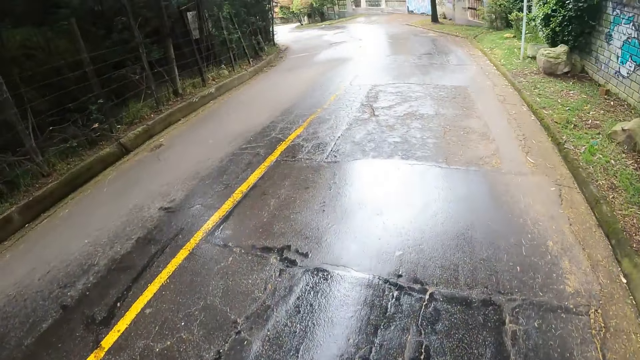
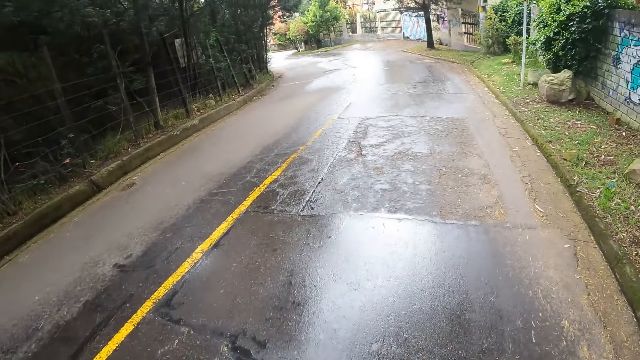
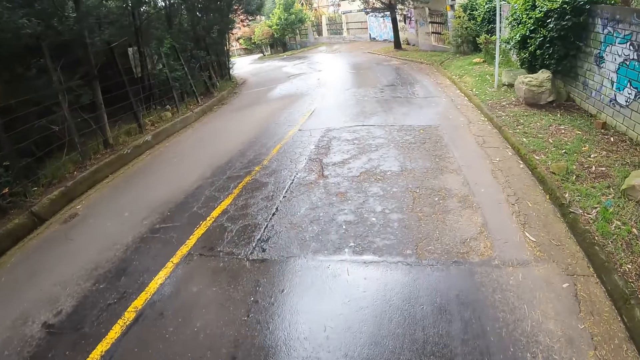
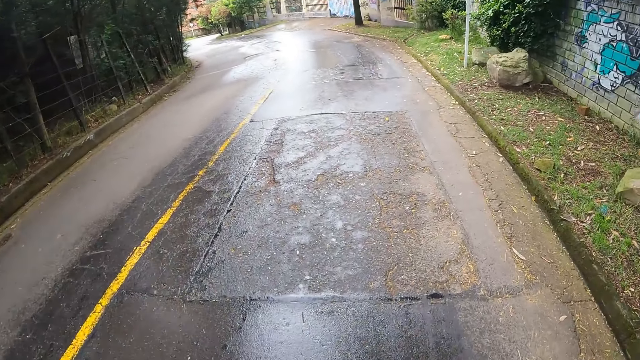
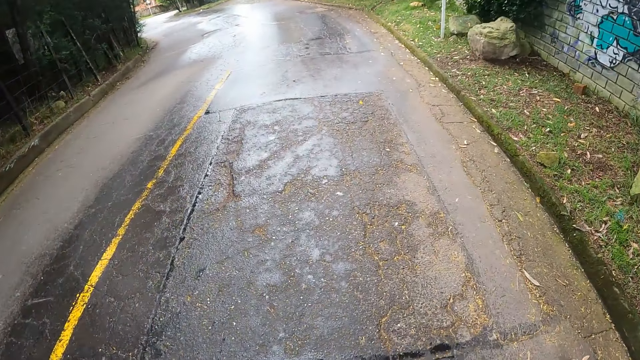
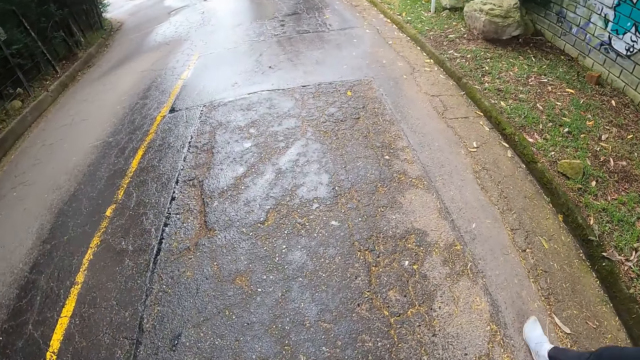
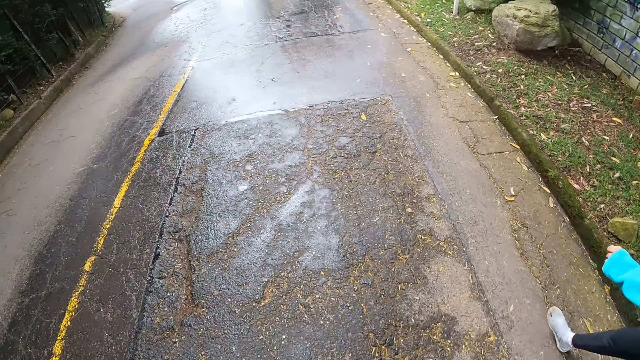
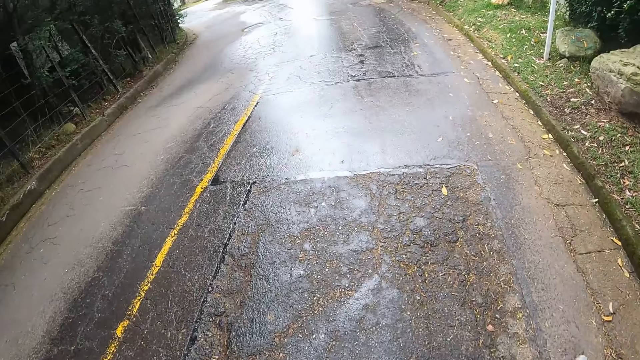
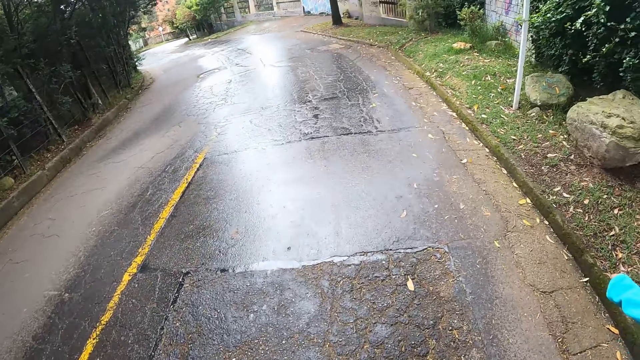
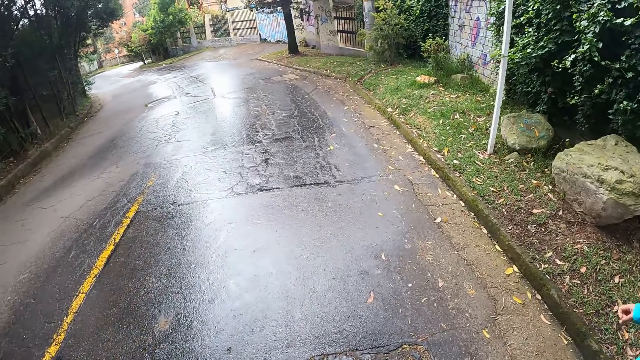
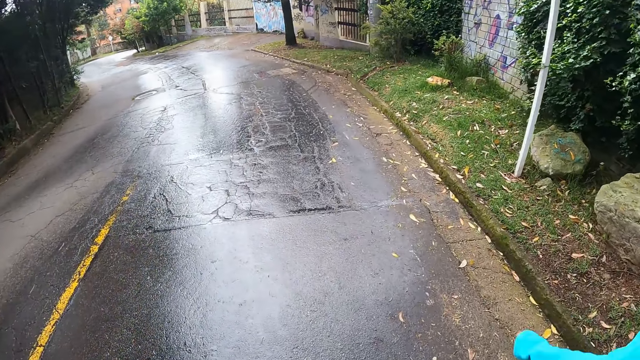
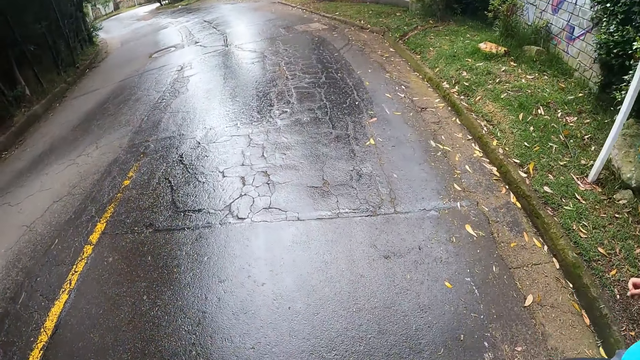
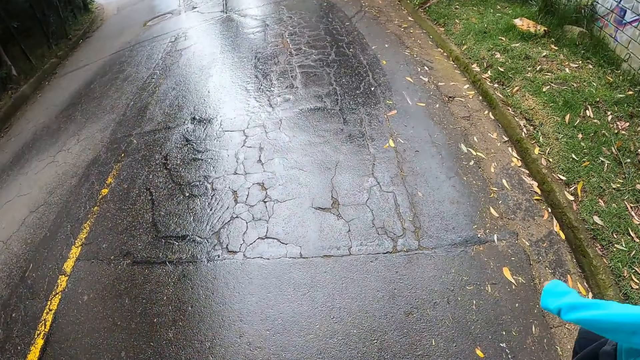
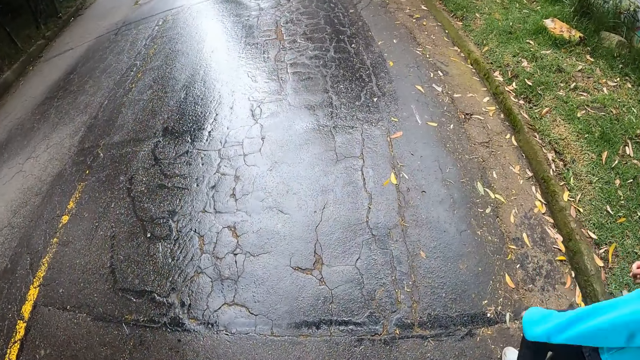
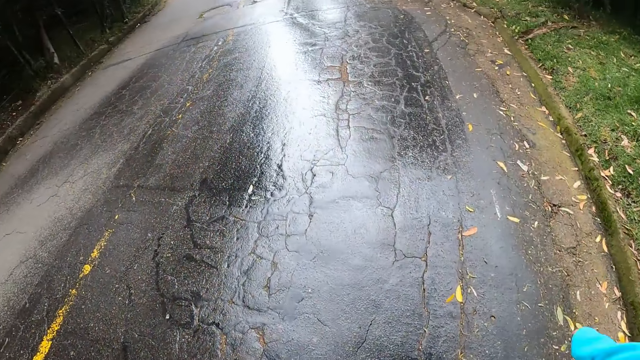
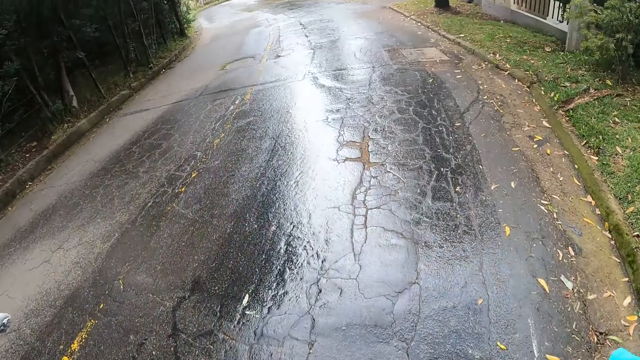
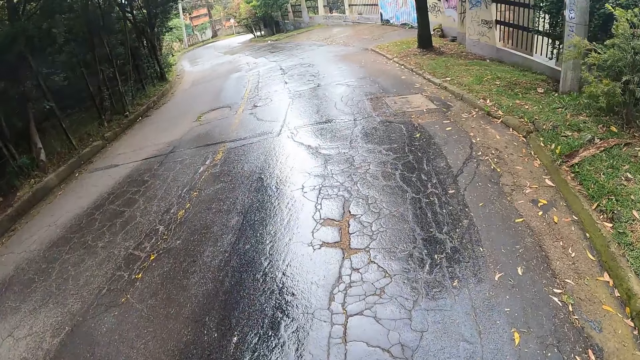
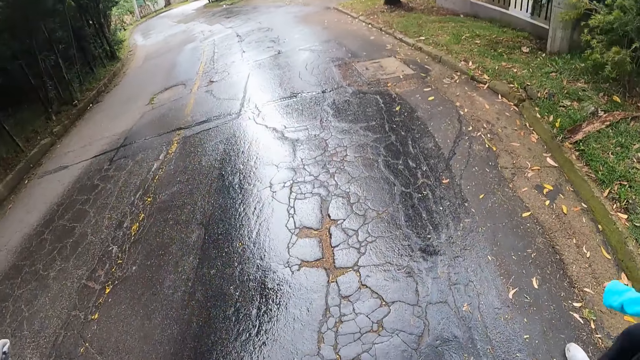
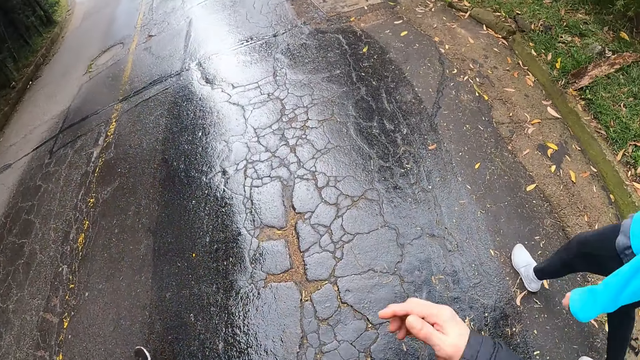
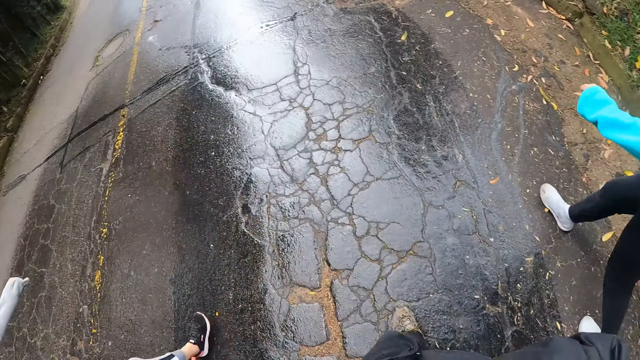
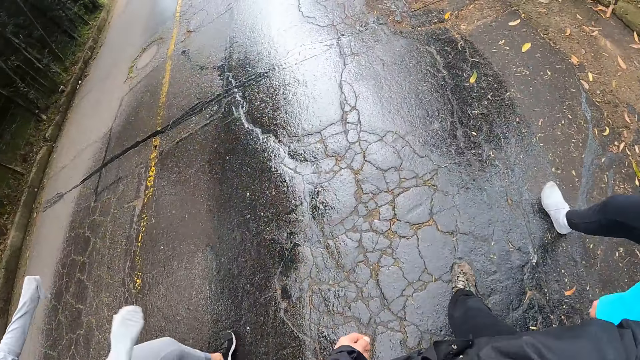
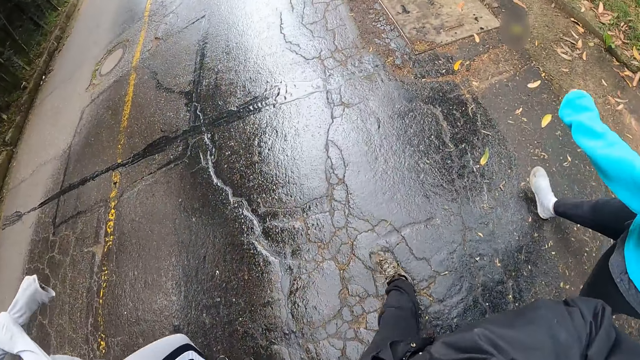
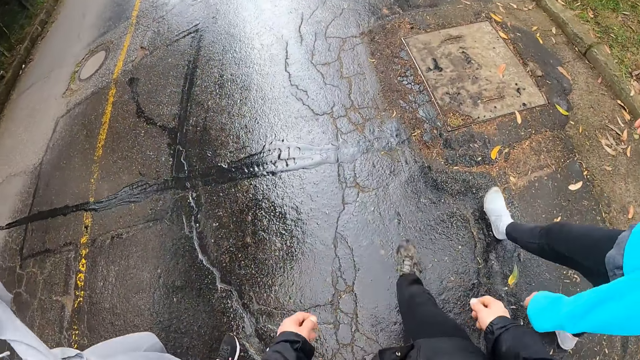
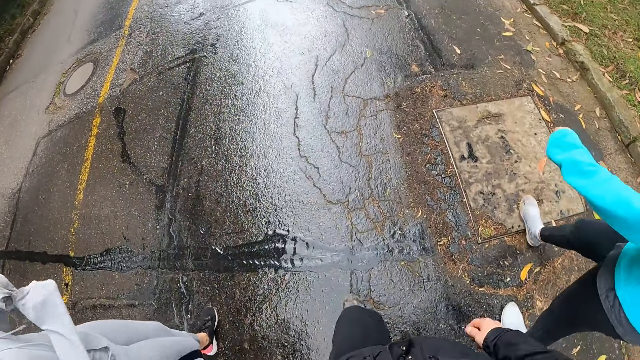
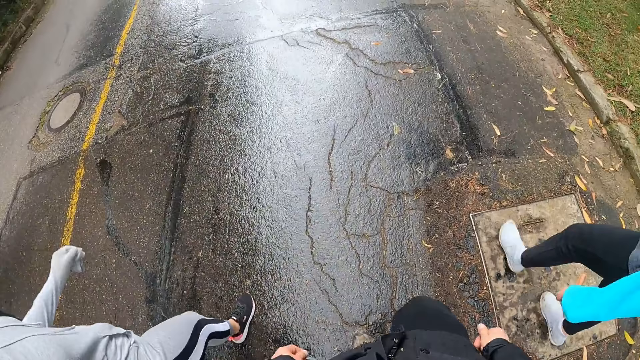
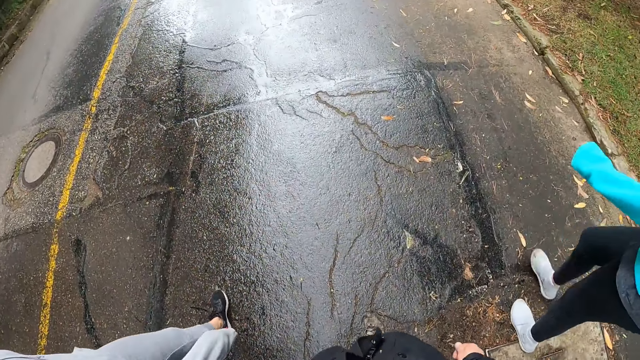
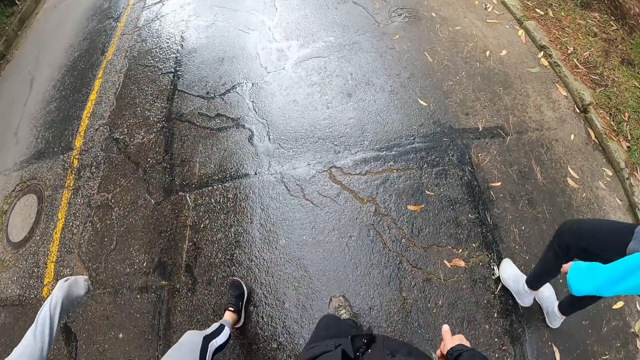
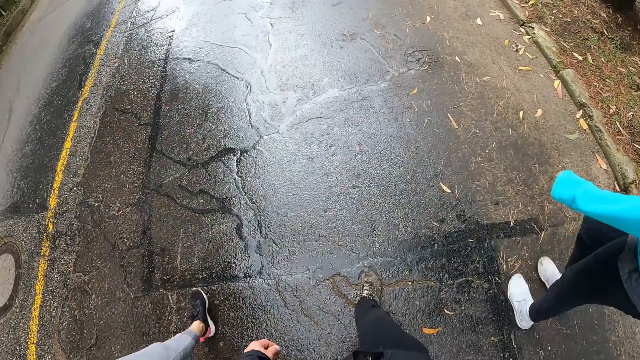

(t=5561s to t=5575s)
The camera wearer touches his face.

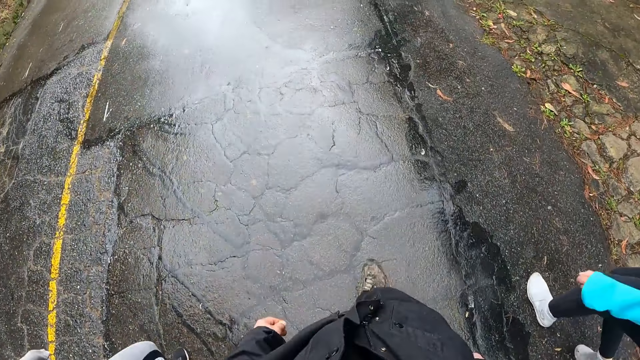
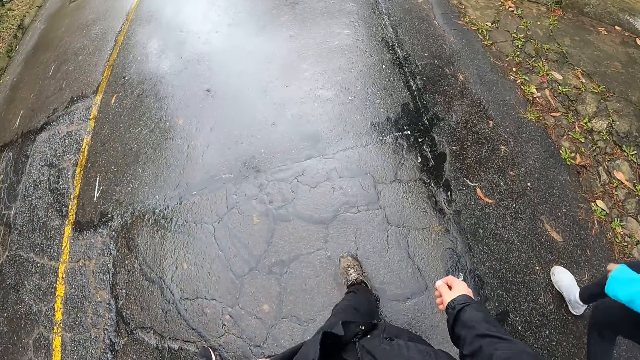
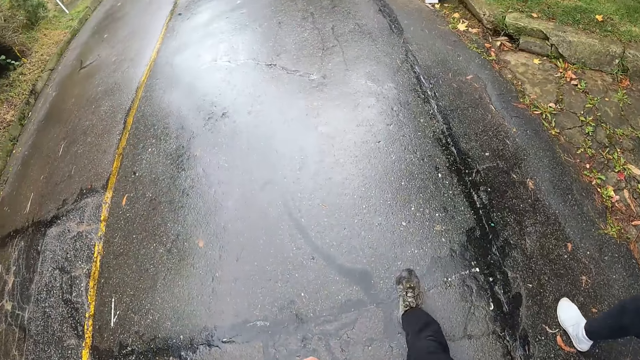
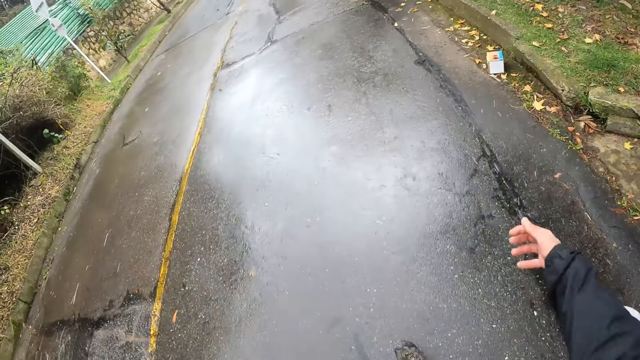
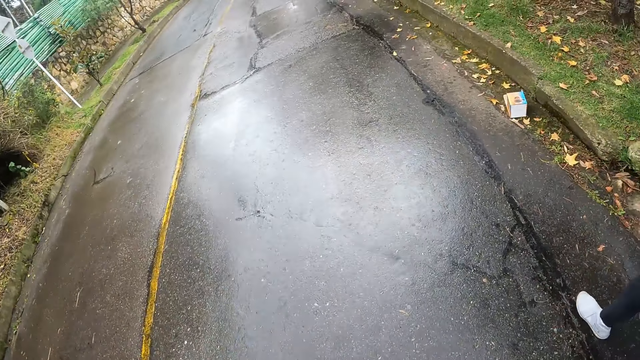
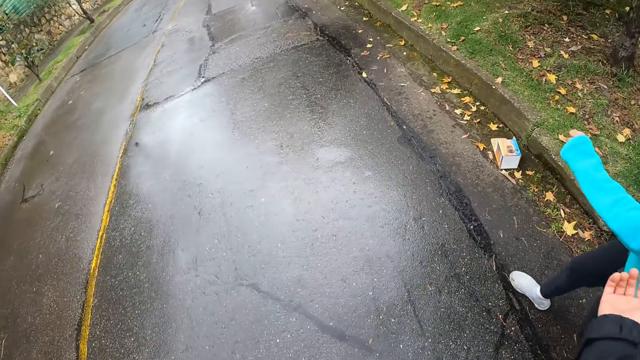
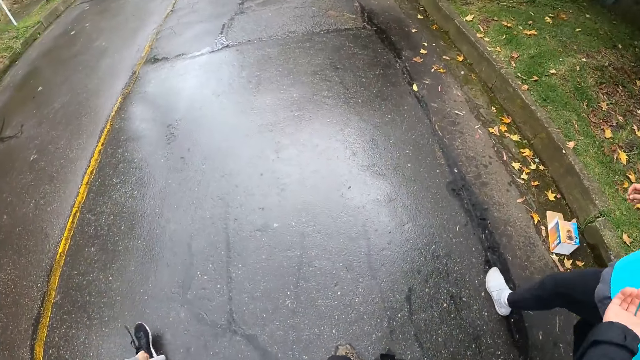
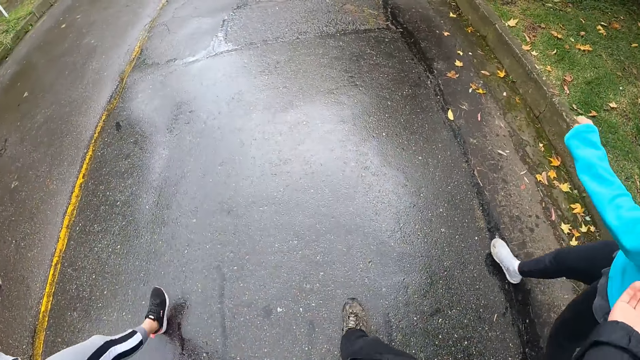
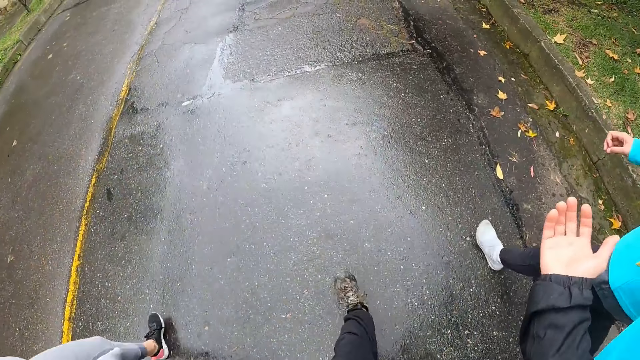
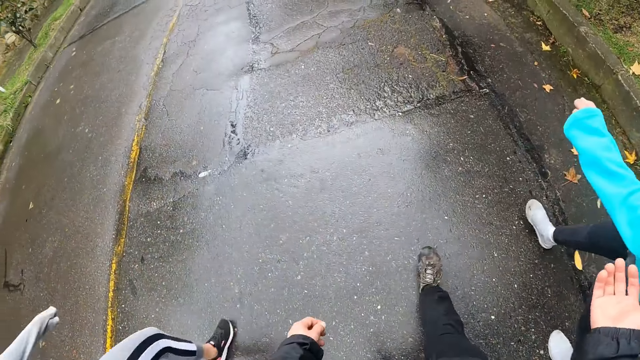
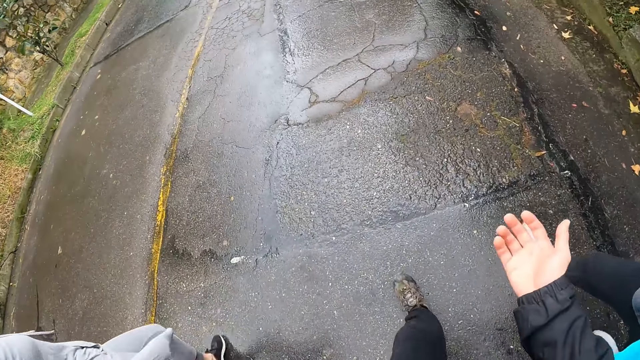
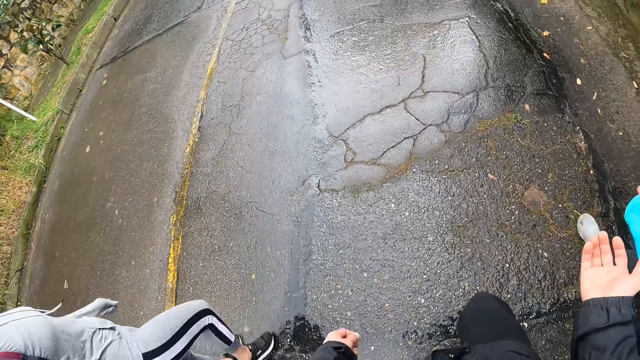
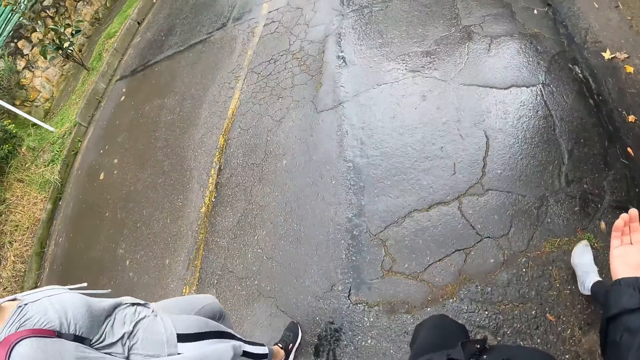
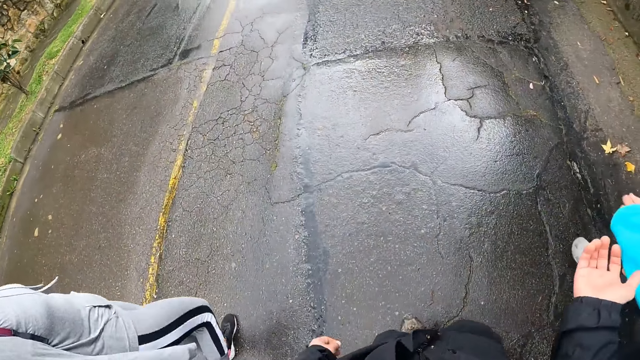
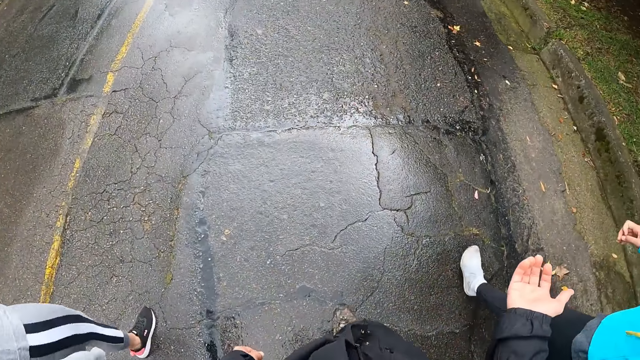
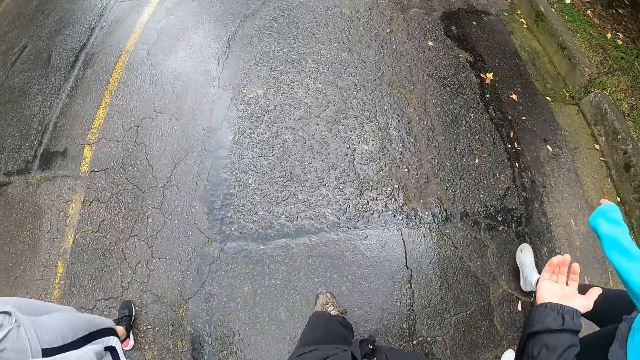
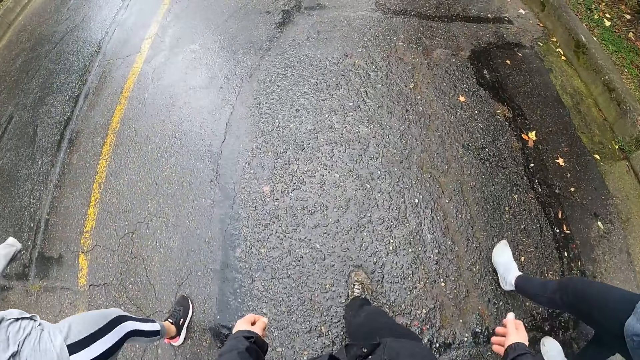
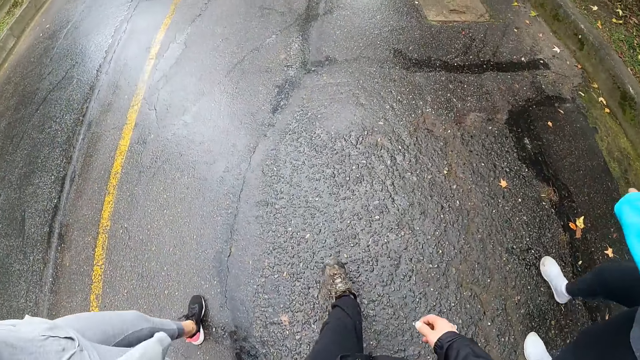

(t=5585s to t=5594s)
The camera wearer stretches his hand.
